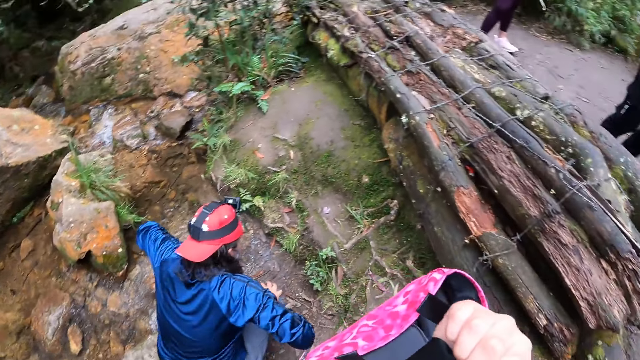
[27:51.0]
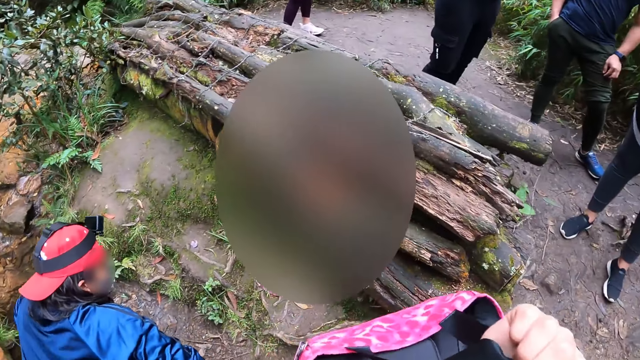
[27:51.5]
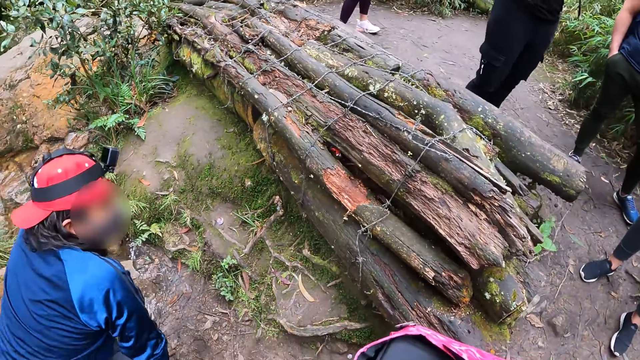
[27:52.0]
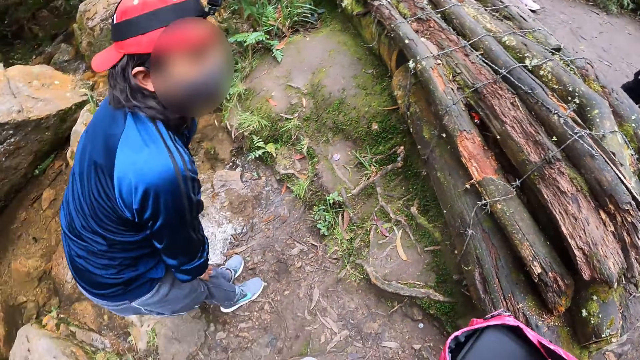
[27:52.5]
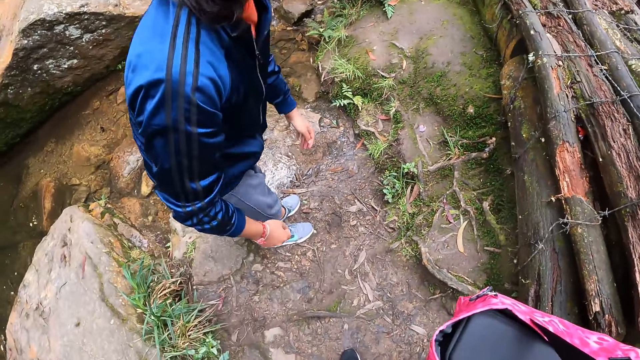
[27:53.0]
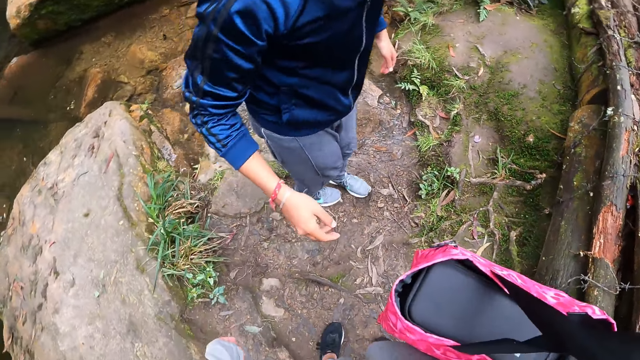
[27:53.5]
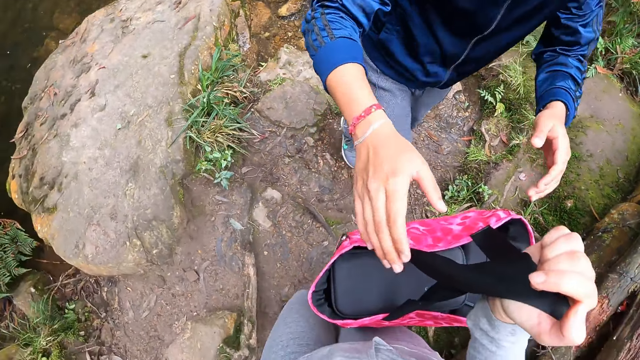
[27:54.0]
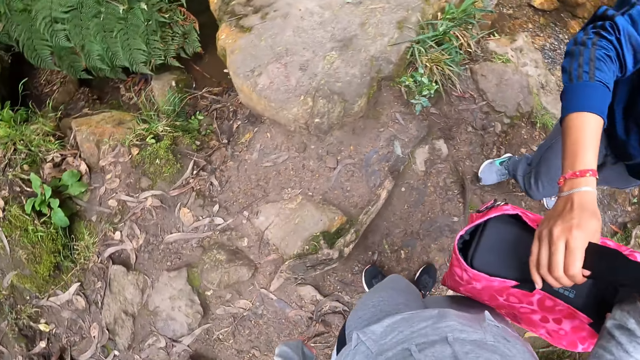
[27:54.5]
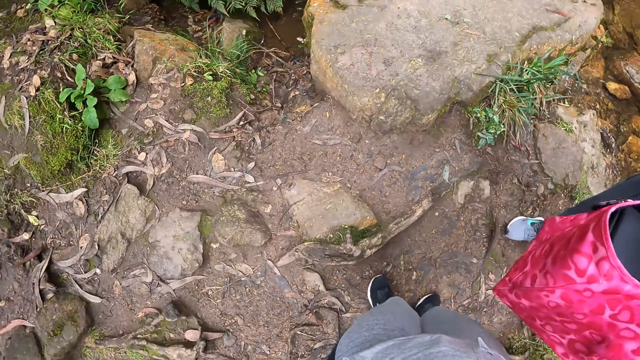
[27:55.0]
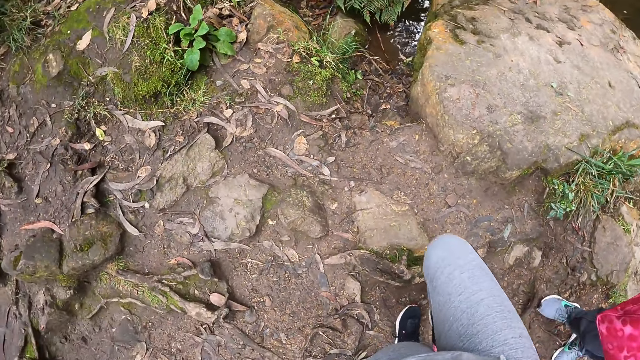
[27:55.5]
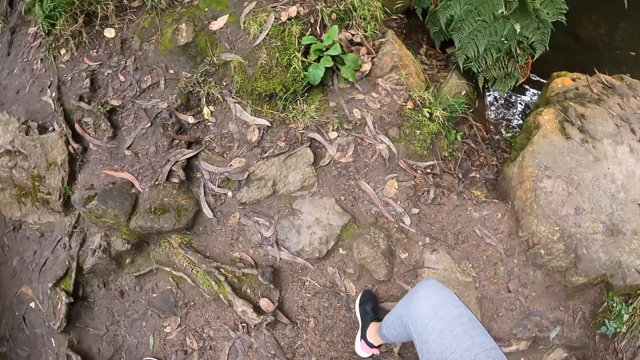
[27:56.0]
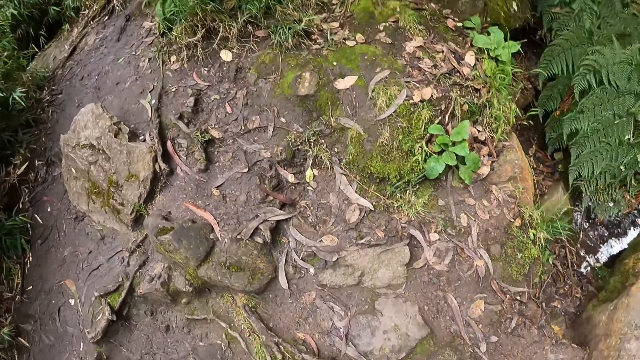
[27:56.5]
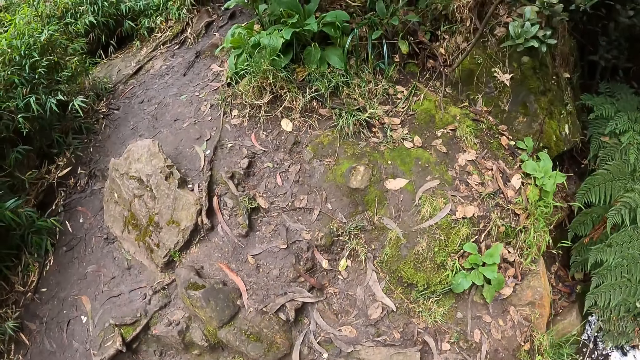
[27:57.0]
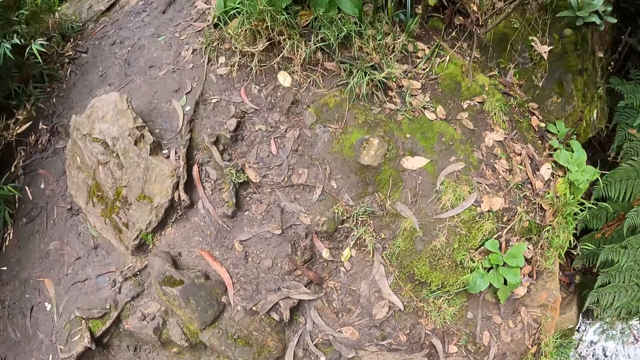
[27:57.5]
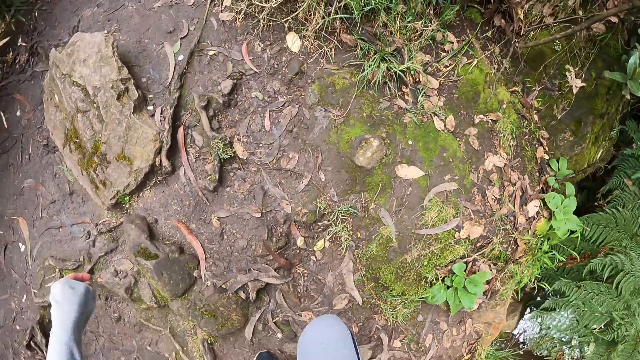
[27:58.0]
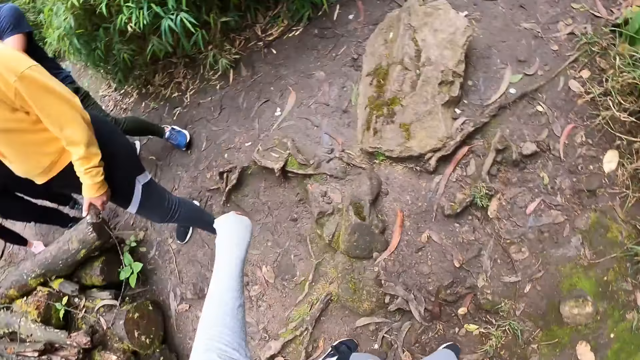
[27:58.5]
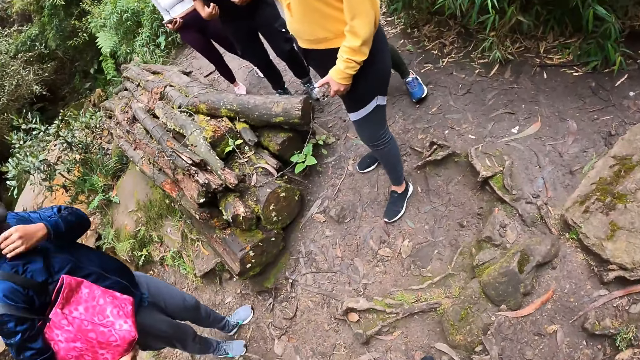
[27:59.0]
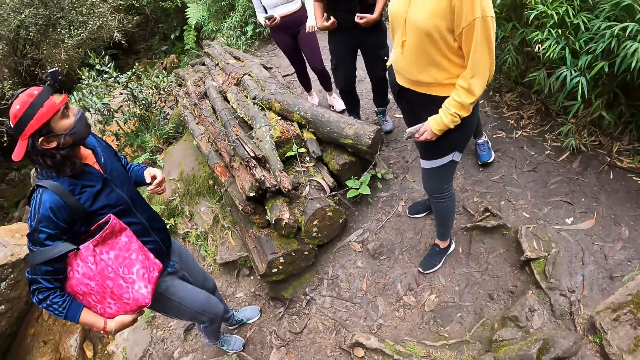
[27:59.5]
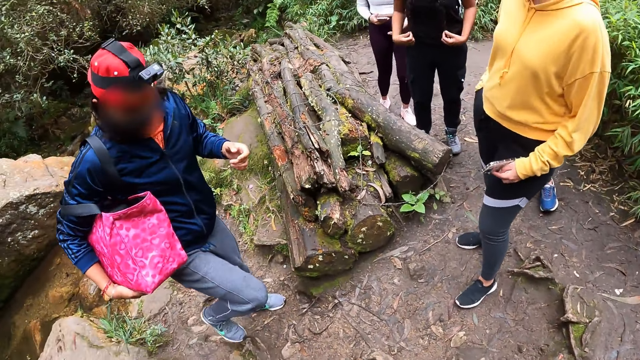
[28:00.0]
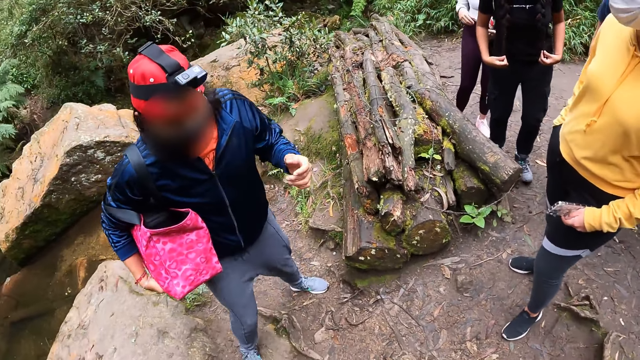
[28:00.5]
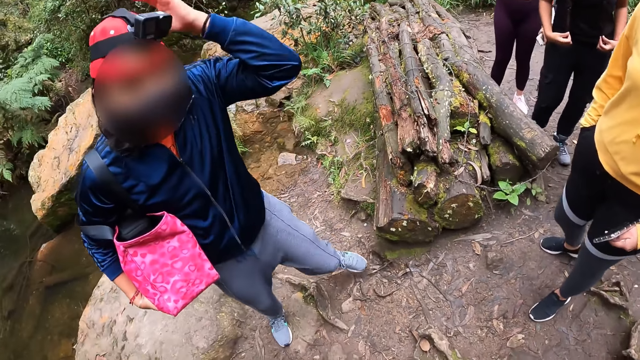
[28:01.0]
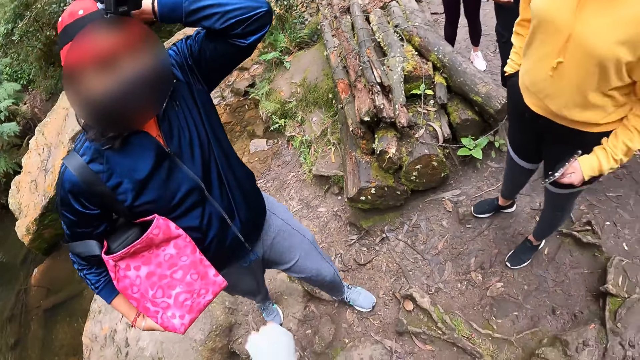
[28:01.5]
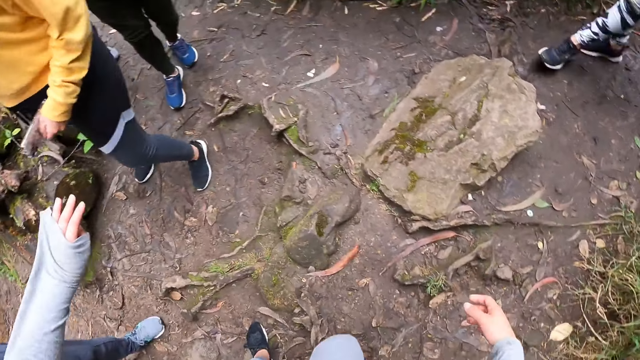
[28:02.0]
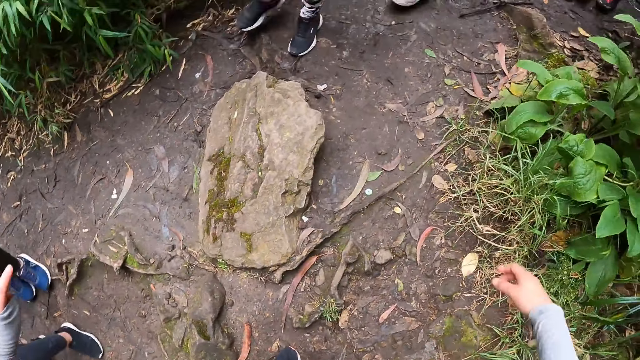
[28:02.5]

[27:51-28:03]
A man stands. The camera wearer hands a bag to the man with her right hand. The man takes the bag from the camera wearer with both hands. The camera wearer walks up the mountain. She turns around the area and looks around the area. The man moves up the mountain and touches a cap on his head with his left hand. The camera wearer turns back.

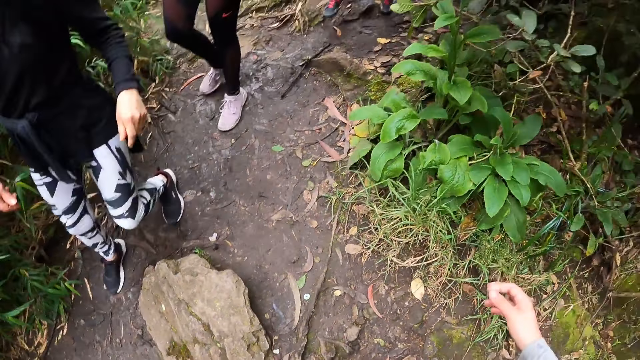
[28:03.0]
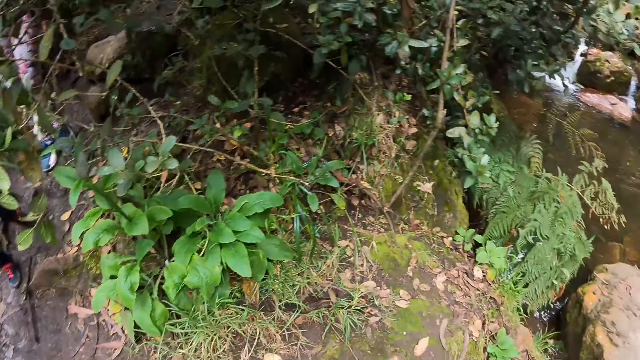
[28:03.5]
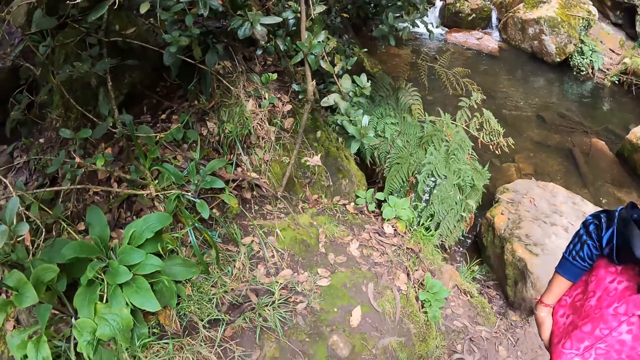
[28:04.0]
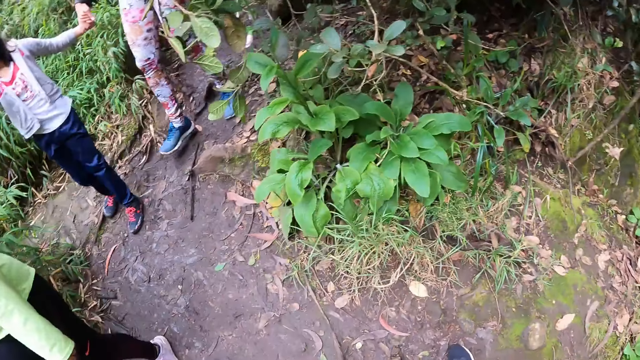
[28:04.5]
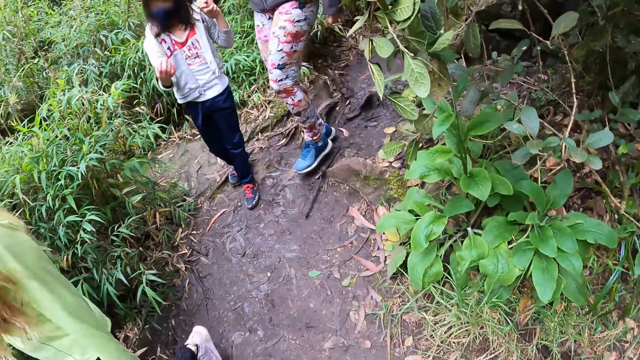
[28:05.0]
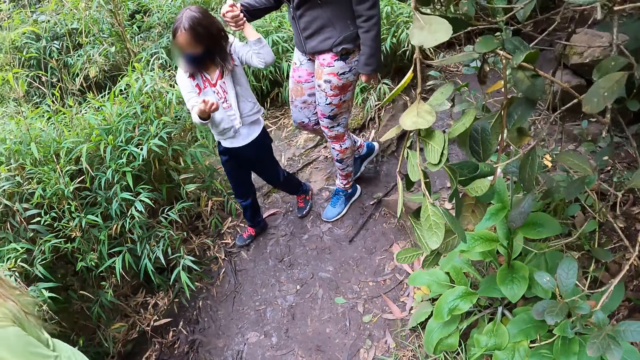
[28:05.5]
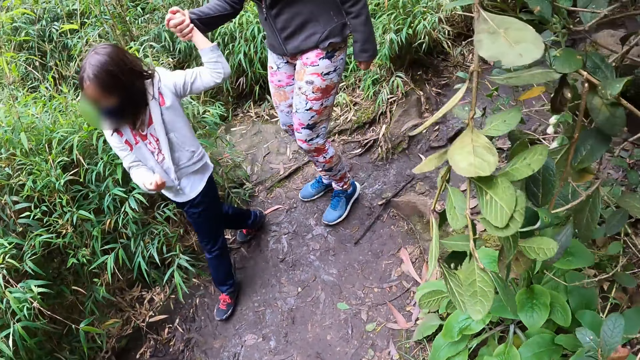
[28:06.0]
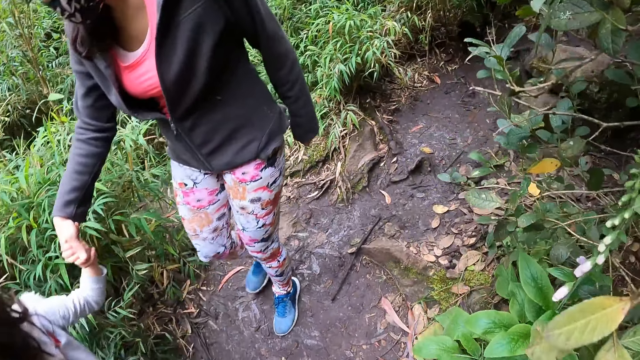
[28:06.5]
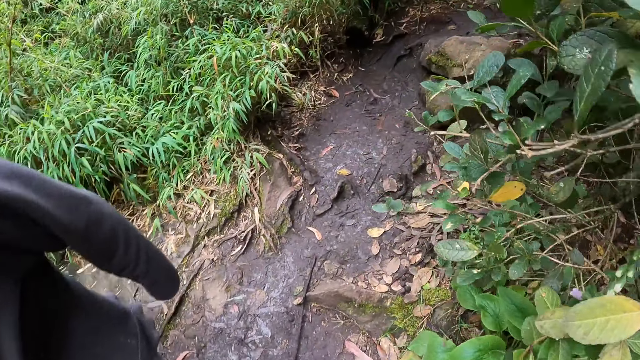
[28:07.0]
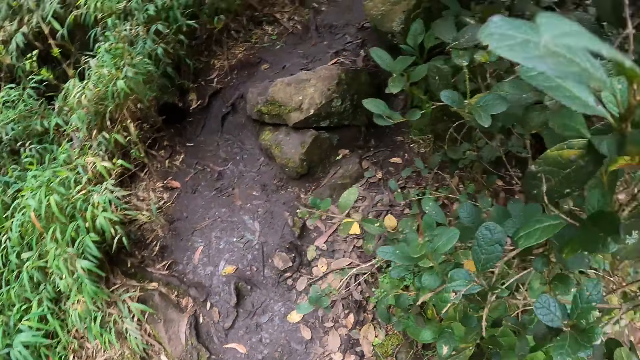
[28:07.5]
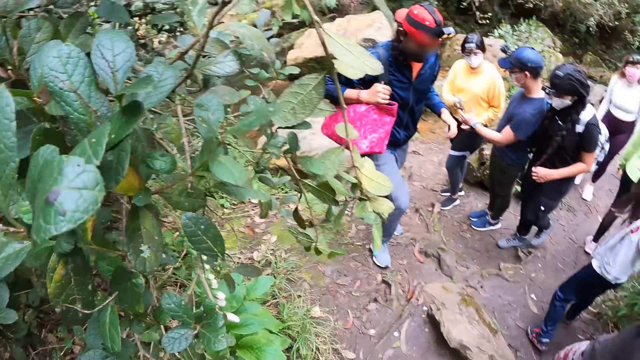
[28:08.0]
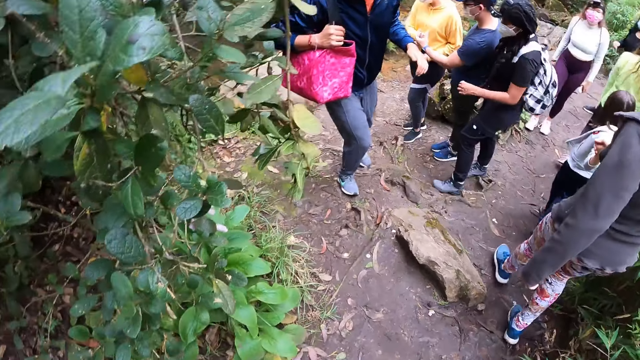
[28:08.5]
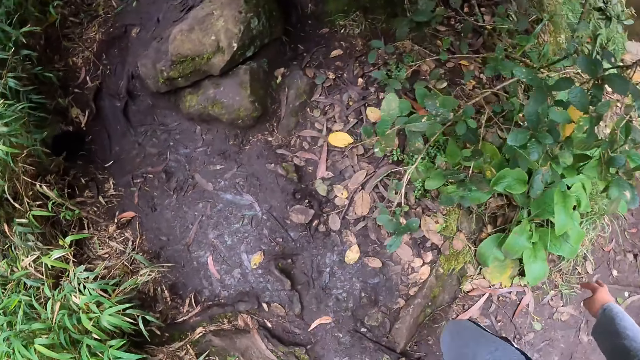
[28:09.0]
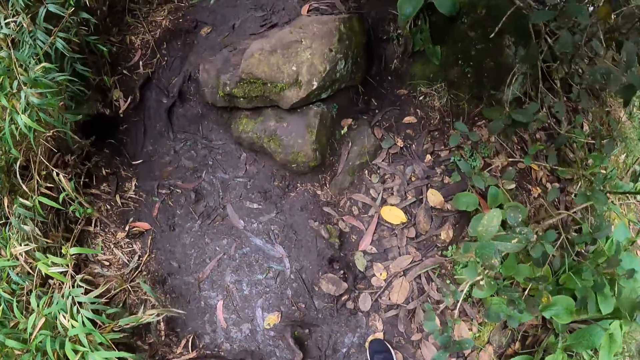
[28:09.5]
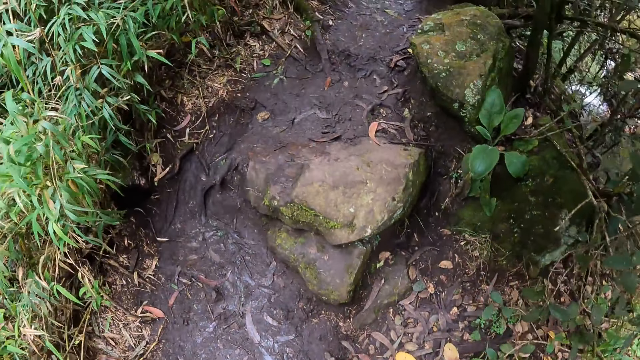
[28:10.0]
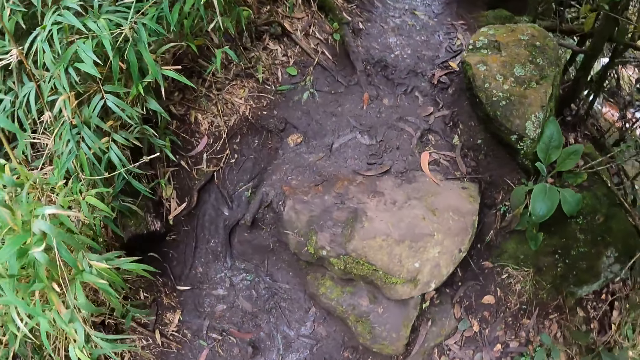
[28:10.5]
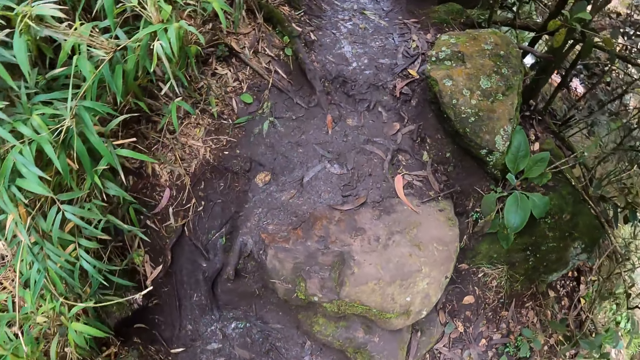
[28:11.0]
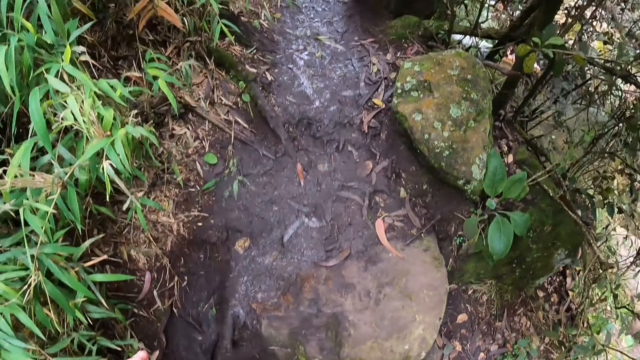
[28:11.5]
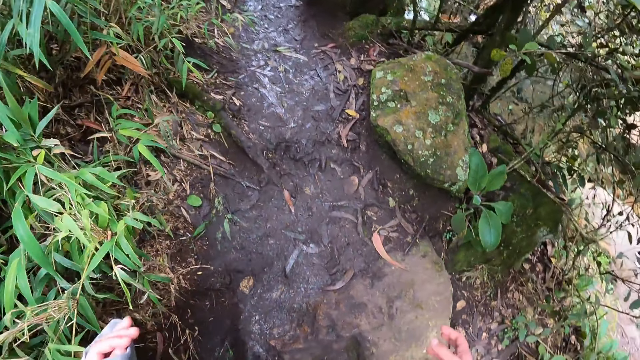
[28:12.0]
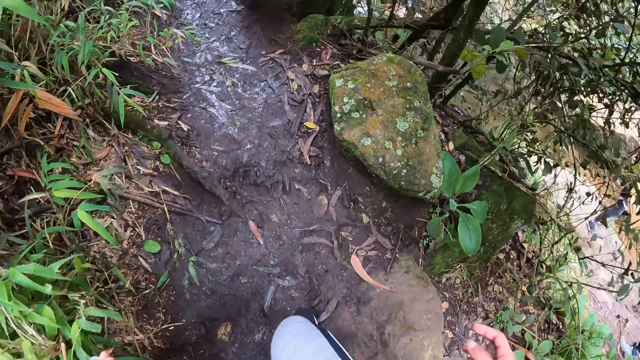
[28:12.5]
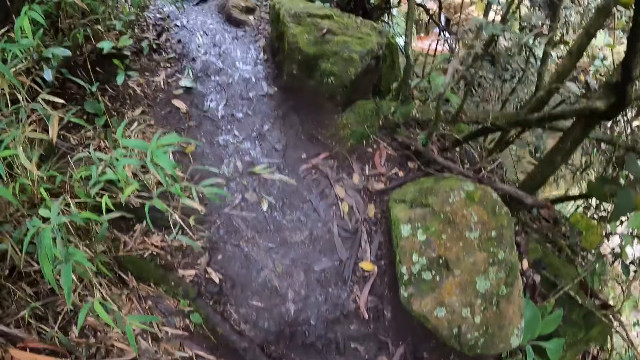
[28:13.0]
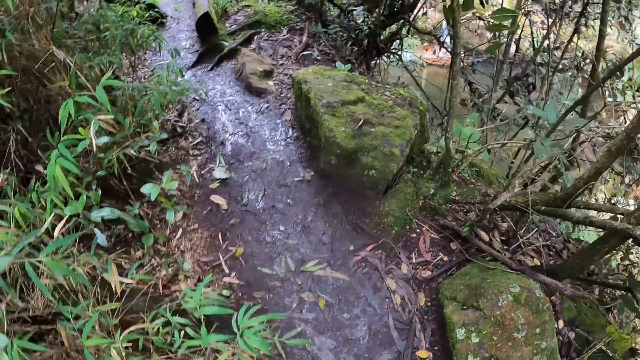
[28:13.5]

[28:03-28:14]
The camera wearer walks up the mountain. They look around the area, turn, turn back, and climb up the mountain. They walk up the hill. A man walks up the mountain. Another man interacts with a woman. The camera wearer turns, turns back, and walks up the mountain.
